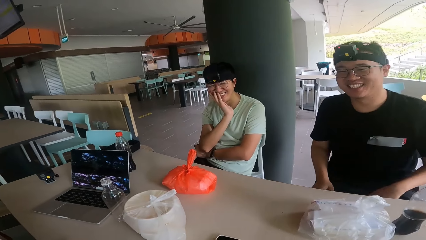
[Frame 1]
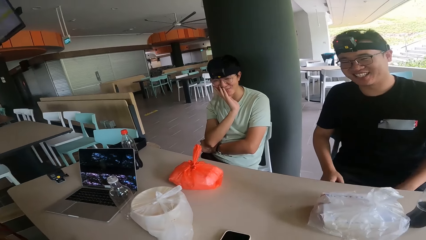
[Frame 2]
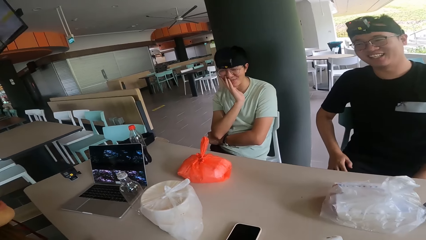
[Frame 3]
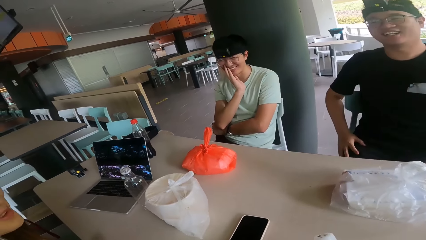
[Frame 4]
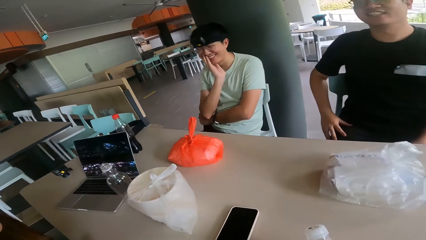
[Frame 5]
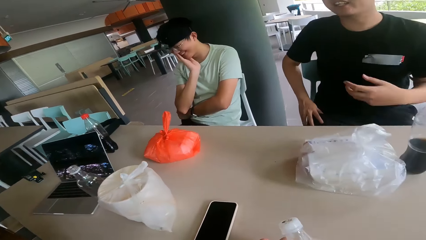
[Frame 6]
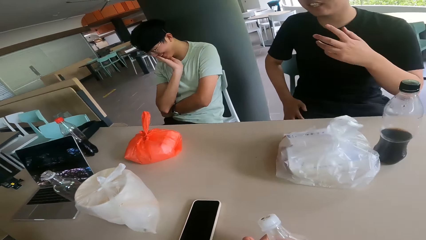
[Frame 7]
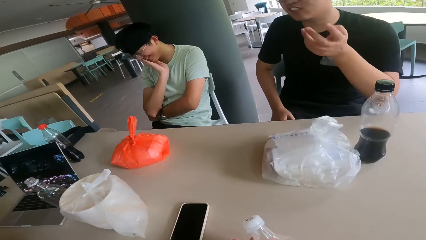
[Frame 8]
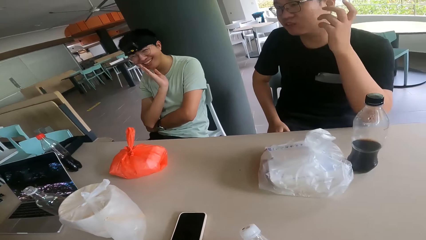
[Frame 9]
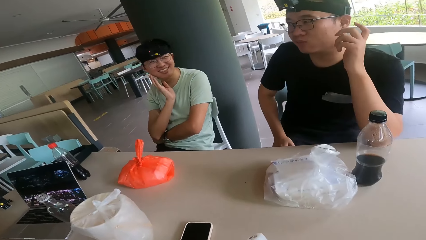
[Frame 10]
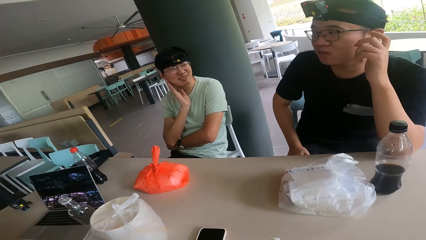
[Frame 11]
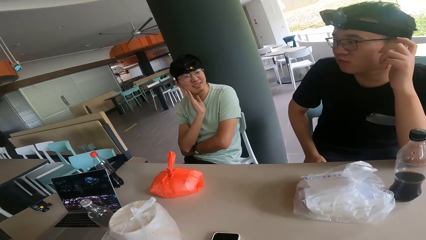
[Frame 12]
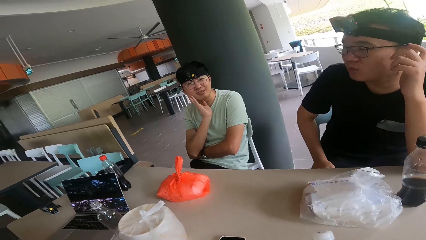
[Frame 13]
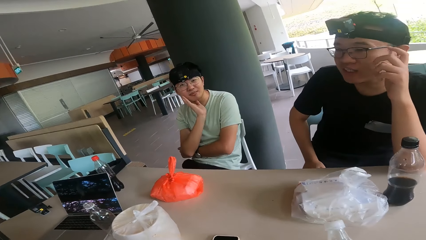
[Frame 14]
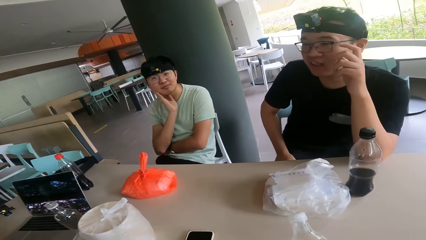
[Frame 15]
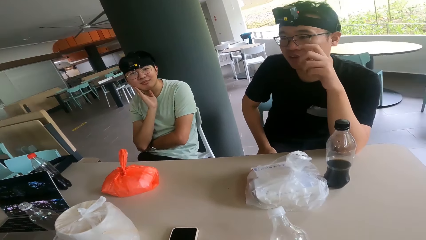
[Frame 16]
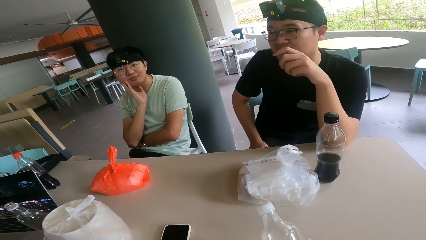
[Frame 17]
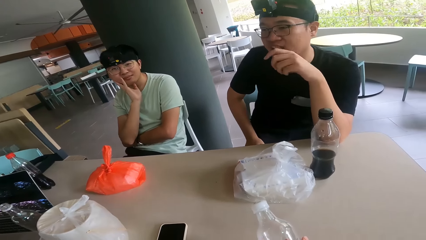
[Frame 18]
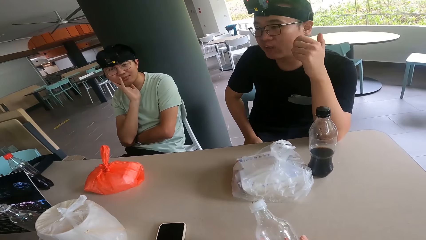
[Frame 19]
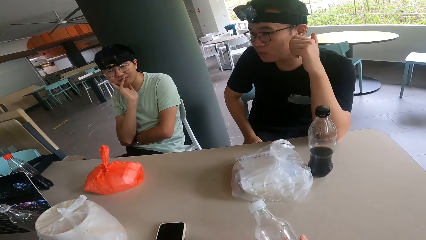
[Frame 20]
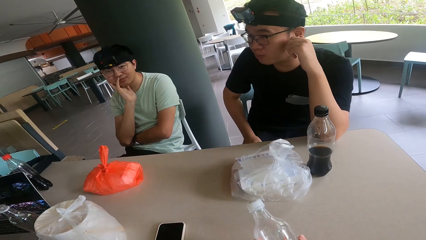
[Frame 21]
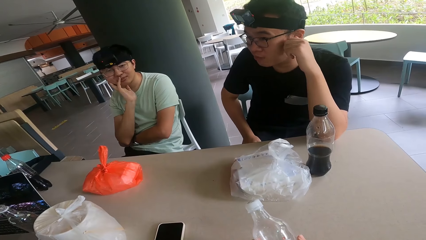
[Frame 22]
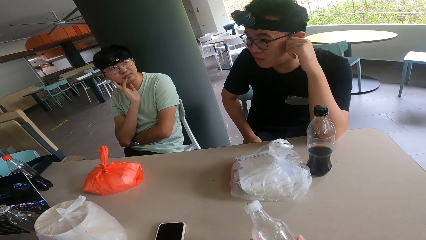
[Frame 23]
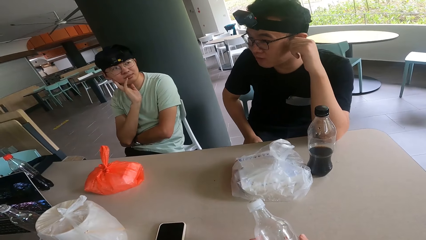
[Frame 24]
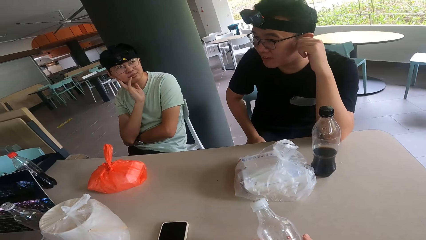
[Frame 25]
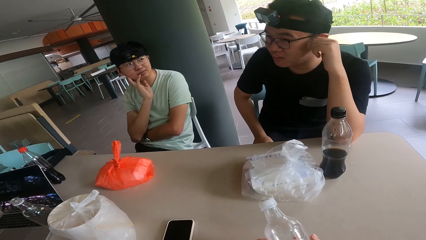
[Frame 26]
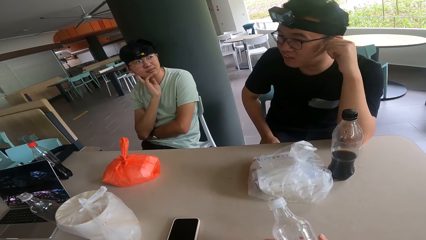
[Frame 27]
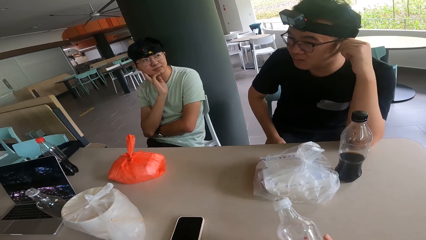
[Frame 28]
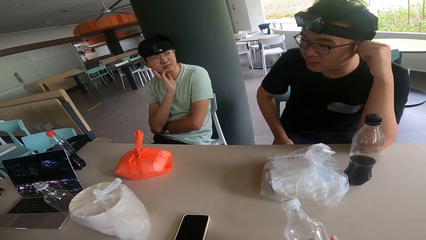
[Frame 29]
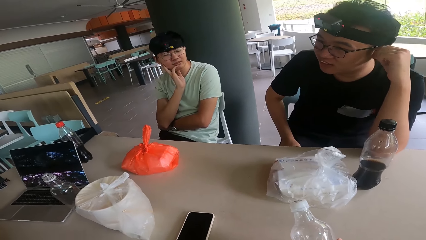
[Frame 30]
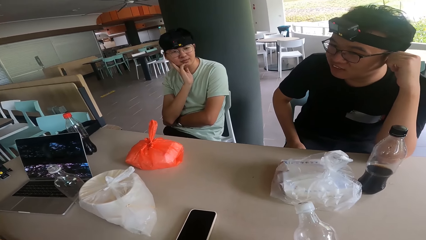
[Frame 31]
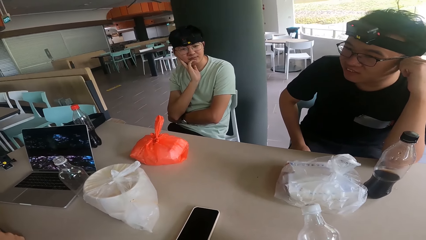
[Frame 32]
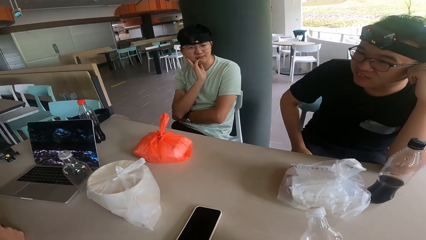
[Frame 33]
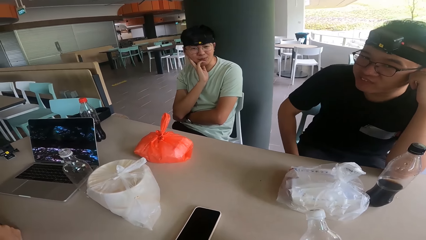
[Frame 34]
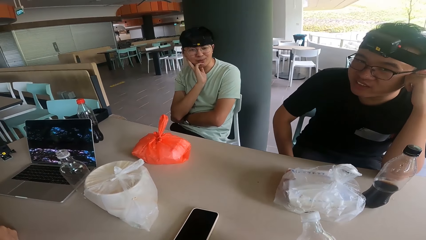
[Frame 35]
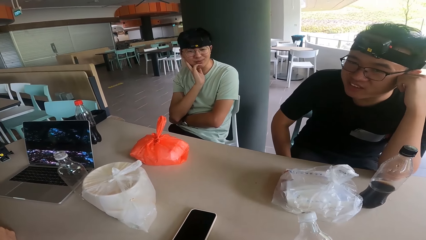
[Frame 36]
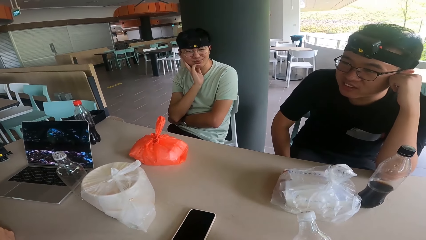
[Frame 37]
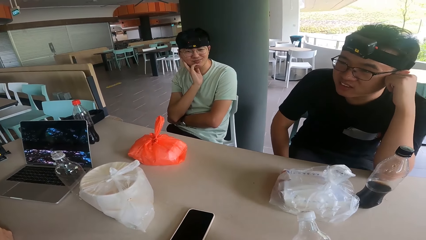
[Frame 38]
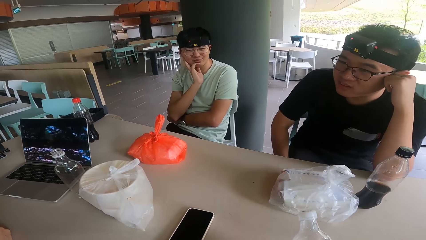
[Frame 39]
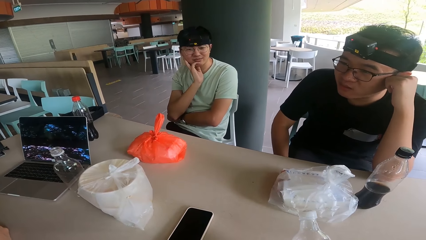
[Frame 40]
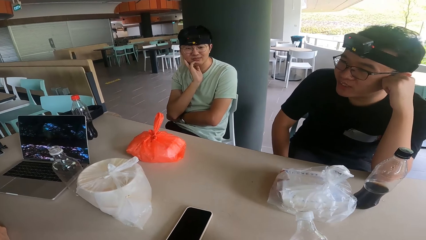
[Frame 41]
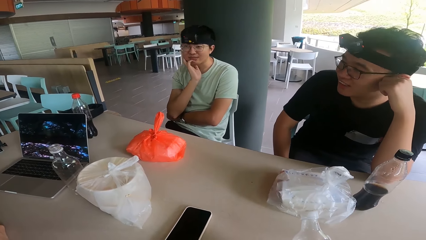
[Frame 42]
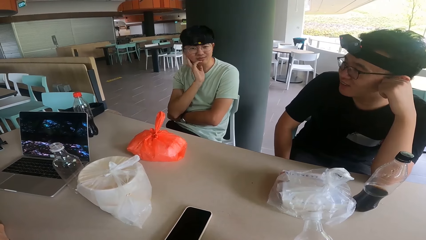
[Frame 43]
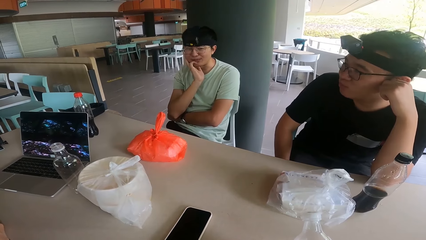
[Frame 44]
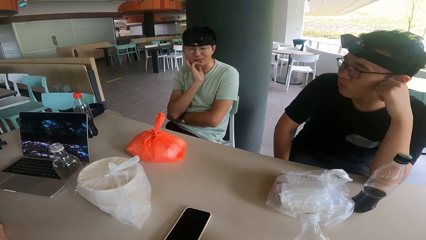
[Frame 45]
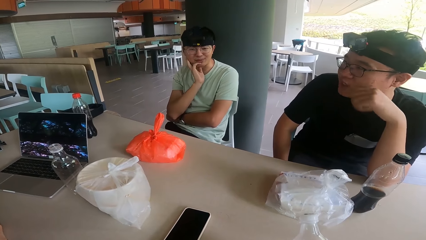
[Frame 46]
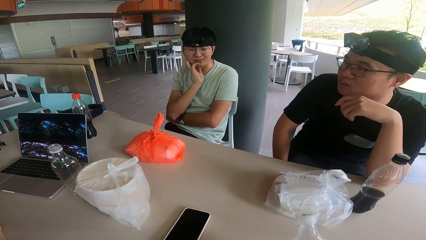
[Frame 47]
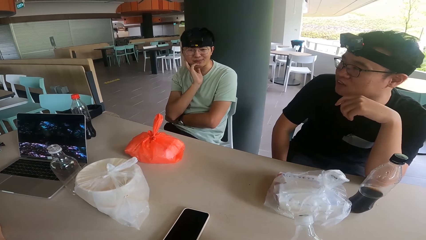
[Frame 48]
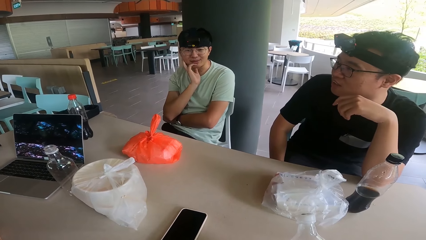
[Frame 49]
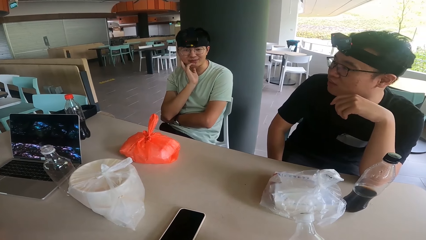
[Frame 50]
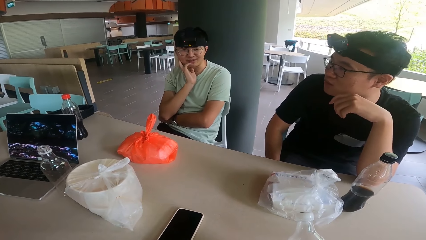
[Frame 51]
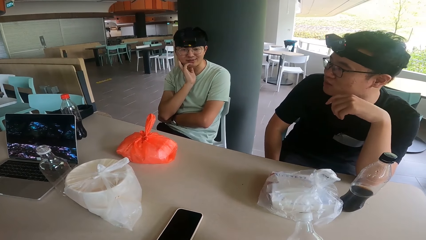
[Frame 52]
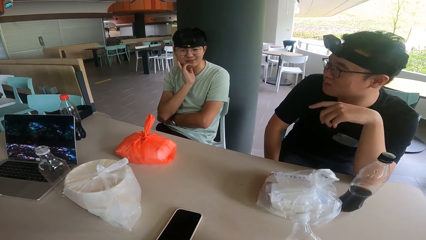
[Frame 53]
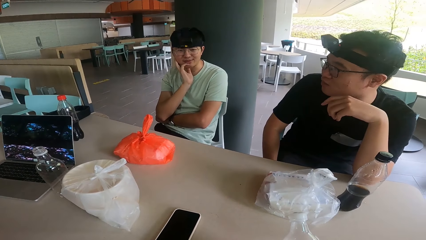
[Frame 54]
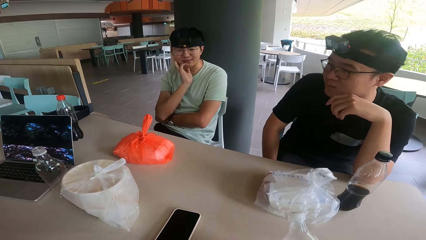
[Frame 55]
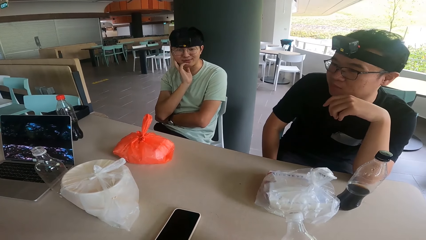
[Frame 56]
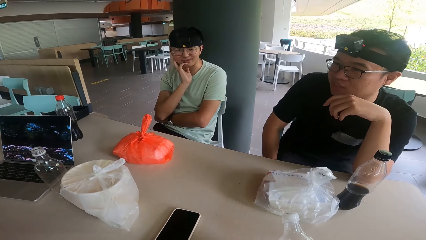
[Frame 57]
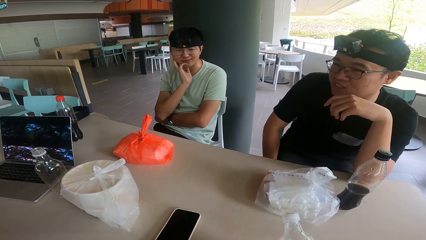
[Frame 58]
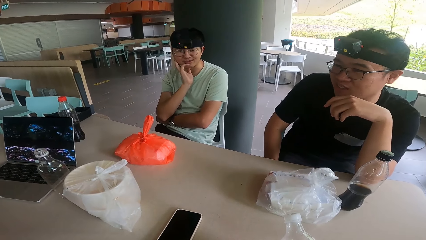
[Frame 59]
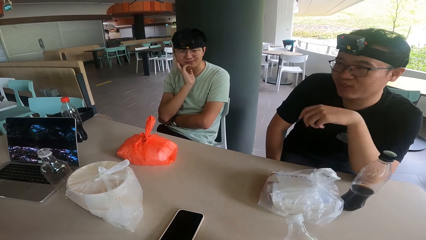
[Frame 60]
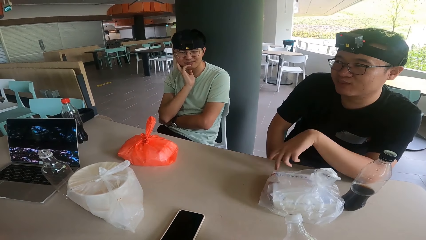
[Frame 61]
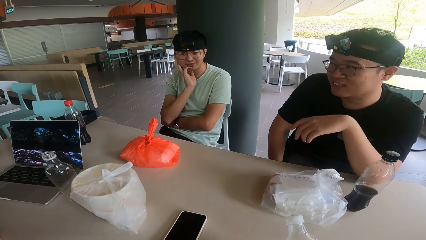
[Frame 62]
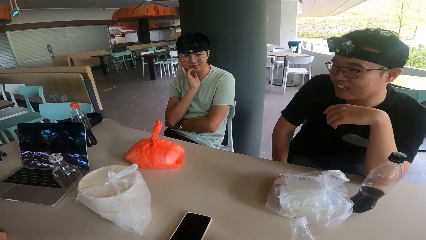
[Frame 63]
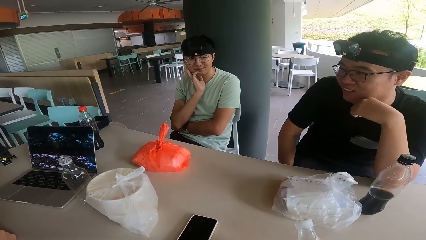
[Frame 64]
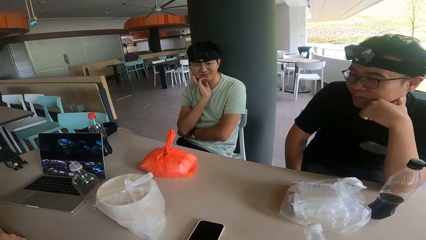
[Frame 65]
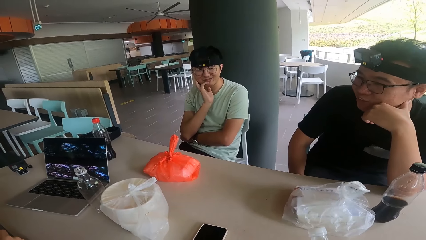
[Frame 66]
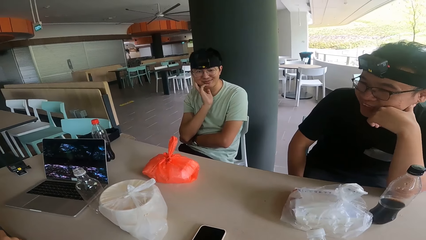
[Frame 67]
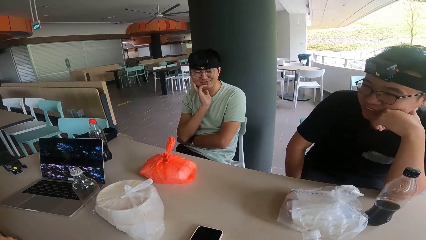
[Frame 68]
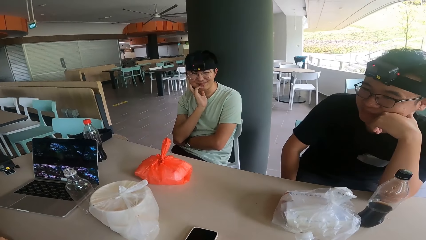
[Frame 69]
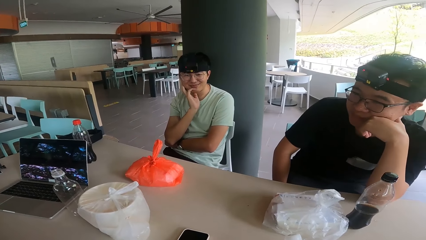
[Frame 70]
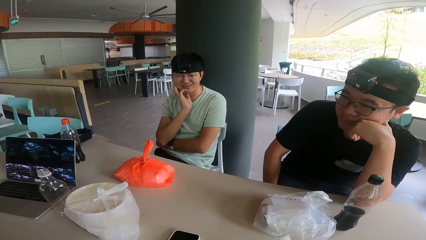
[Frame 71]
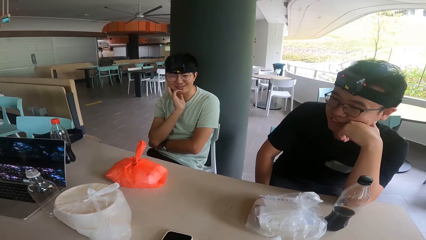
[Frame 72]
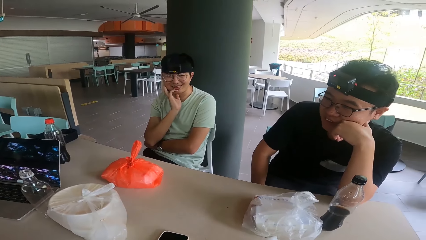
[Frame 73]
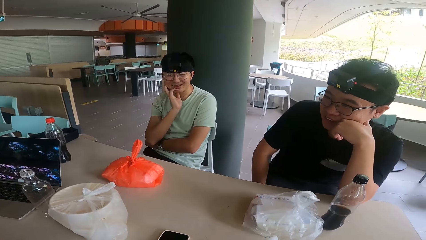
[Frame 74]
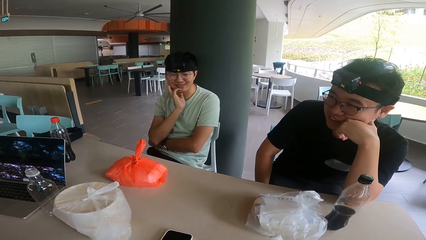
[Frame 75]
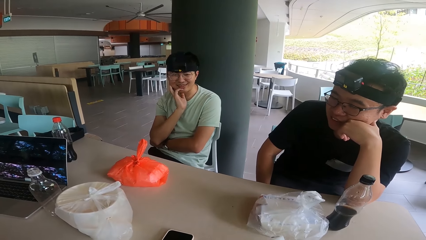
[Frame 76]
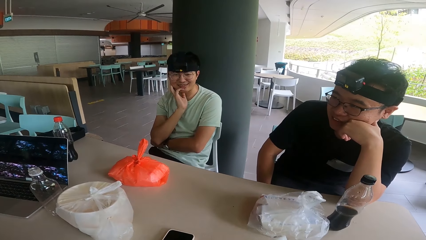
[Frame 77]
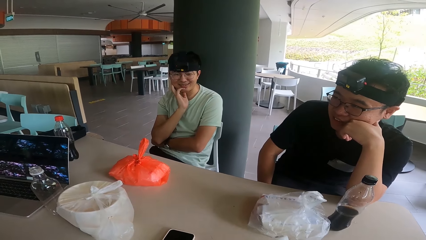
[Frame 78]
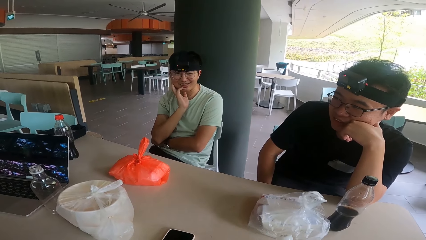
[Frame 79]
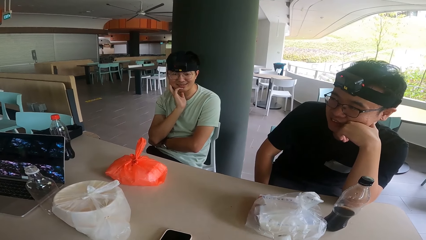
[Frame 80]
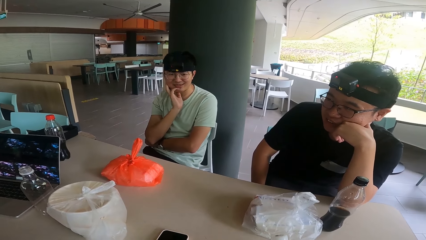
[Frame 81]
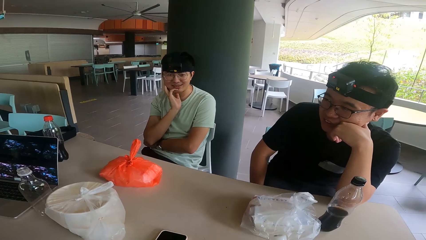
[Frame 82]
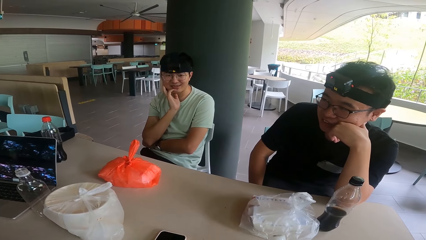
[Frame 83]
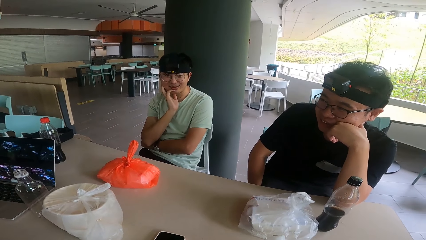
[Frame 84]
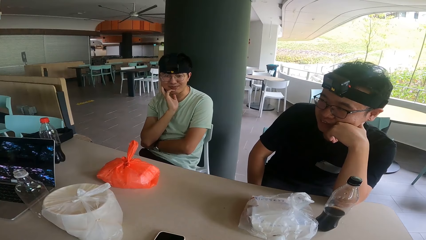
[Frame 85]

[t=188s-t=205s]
The camera wearer converses. A man converses. Another man nods his head. The first man converses.
